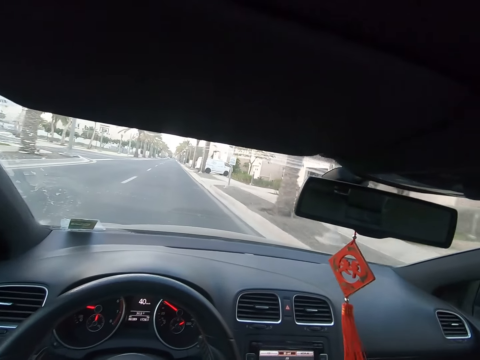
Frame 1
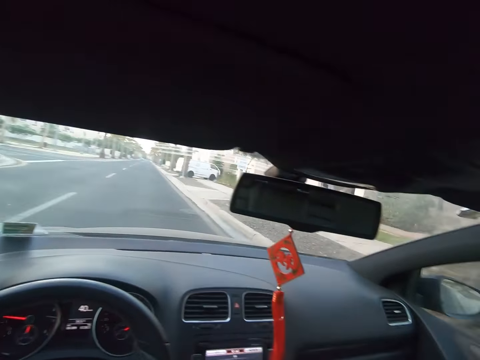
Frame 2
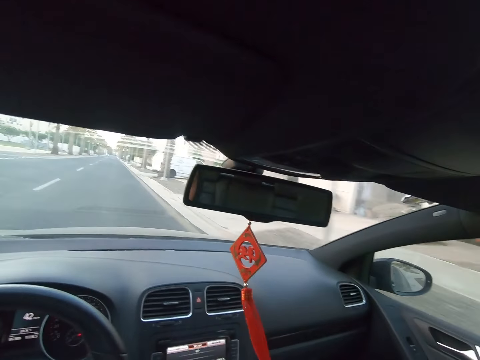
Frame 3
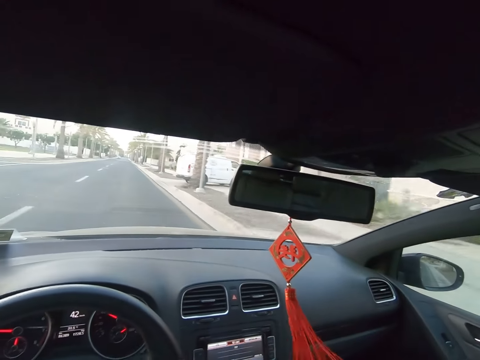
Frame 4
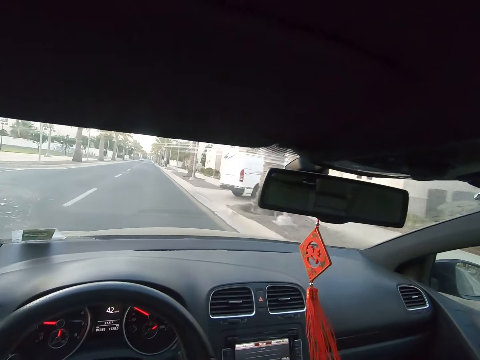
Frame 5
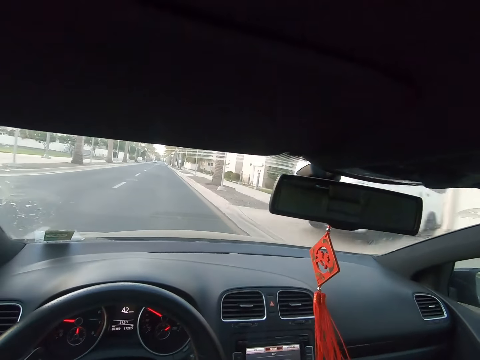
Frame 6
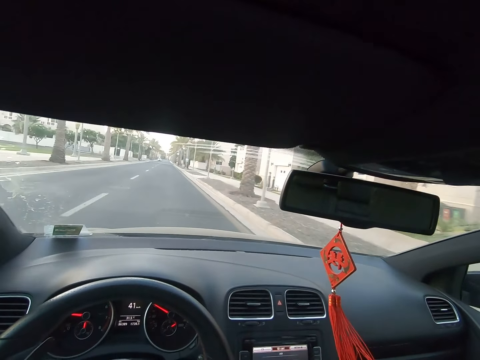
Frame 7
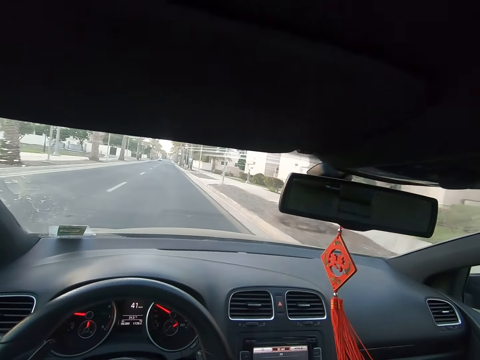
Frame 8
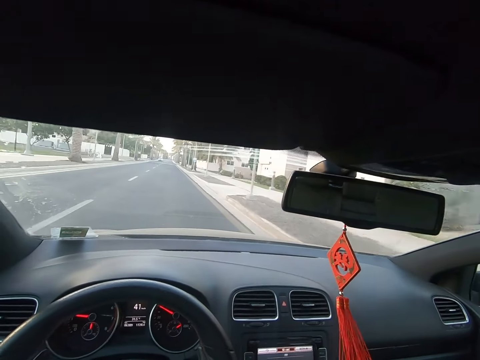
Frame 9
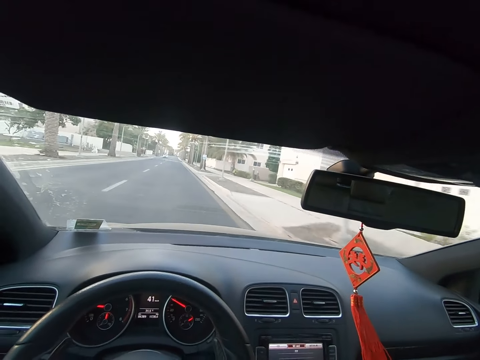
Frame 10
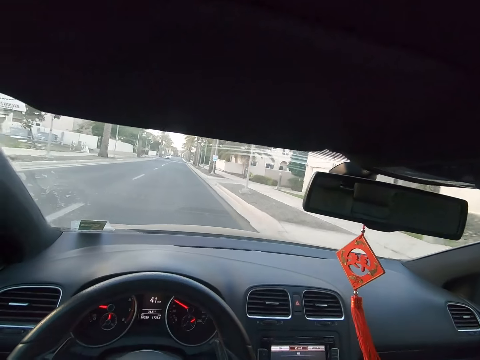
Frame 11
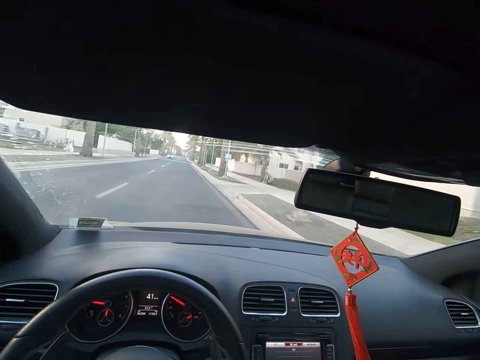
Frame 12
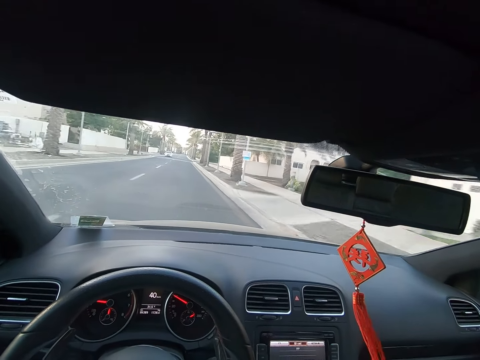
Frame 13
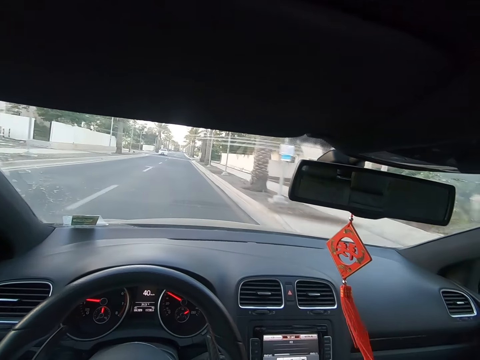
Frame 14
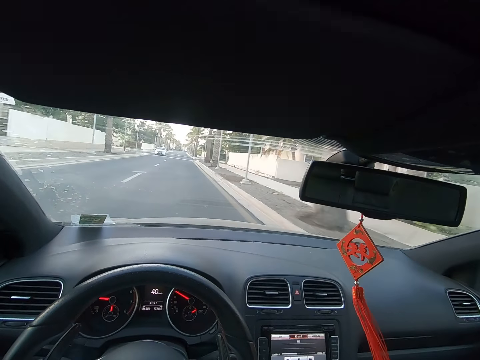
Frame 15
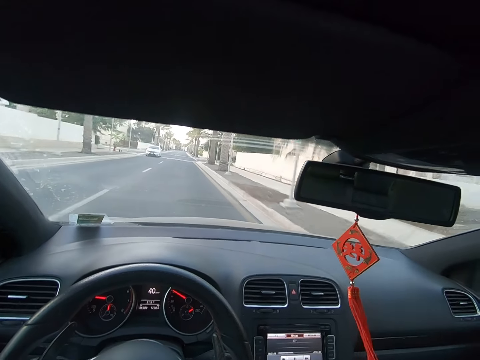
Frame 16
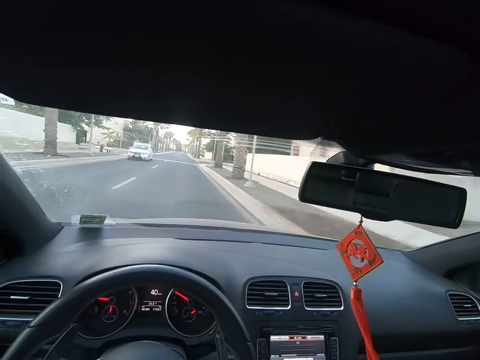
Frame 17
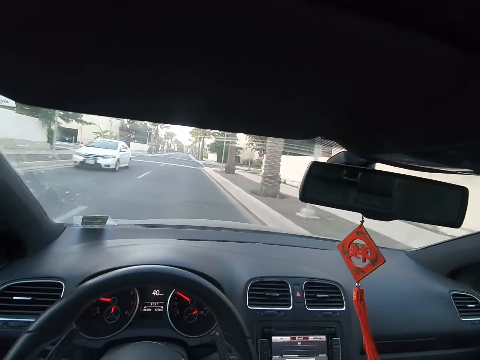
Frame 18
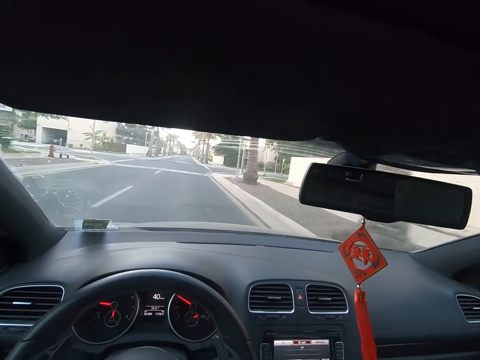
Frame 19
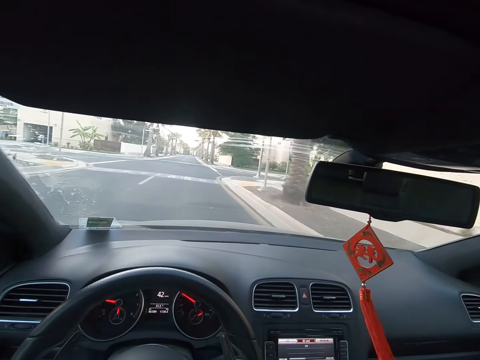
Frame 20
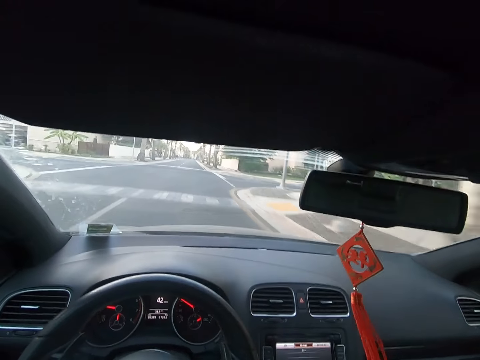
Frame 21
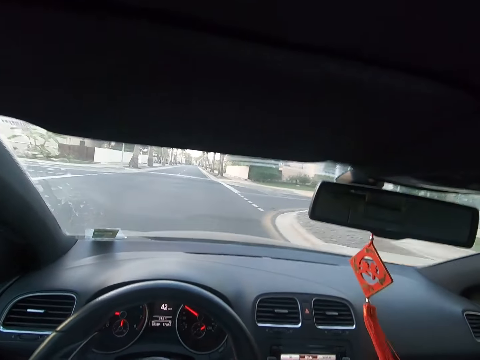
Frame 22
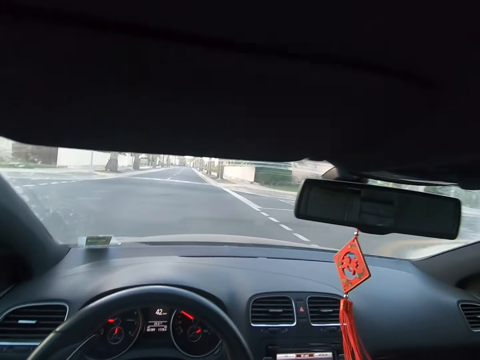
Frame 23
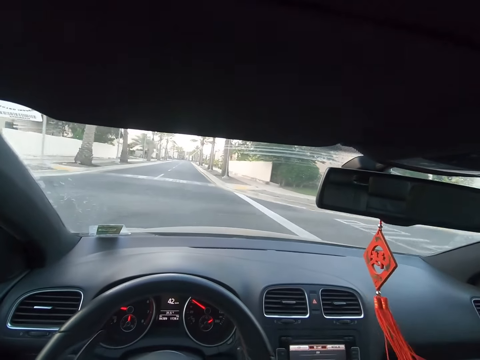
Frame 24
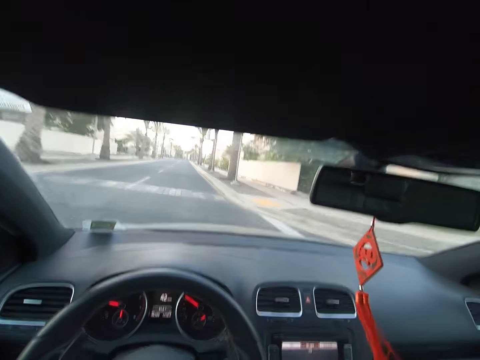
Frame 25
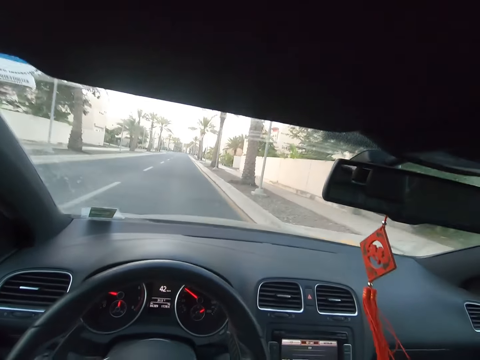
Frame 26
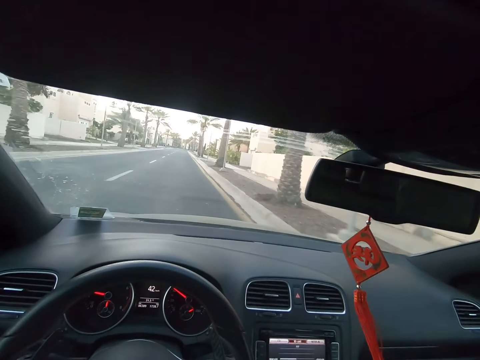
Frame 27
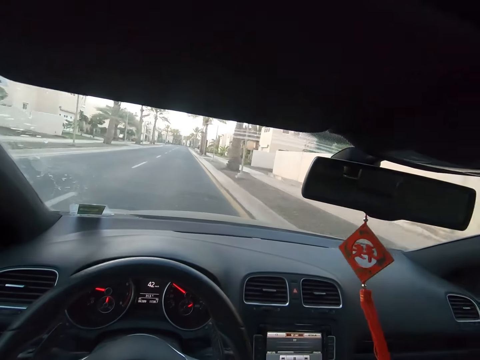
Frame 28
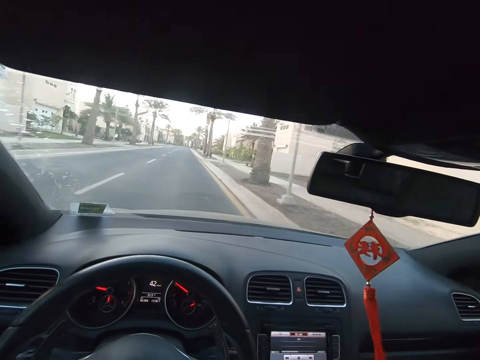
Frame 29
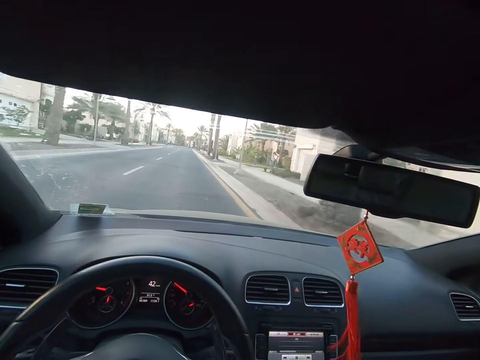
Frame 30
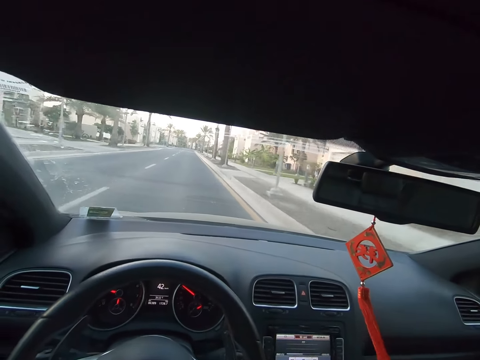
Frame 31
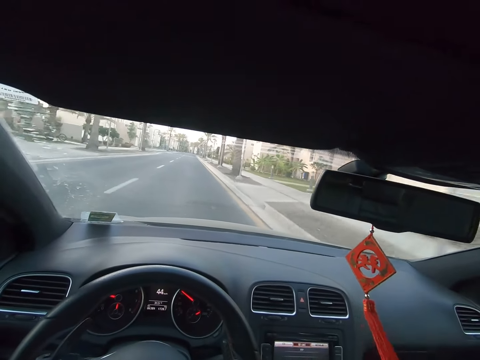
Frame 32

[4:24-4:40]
The camera wearer looks at a side mirror. They drive a car on a road. They drive past a car. They drive the car on the road.

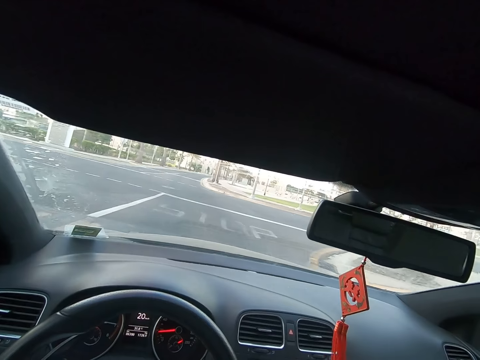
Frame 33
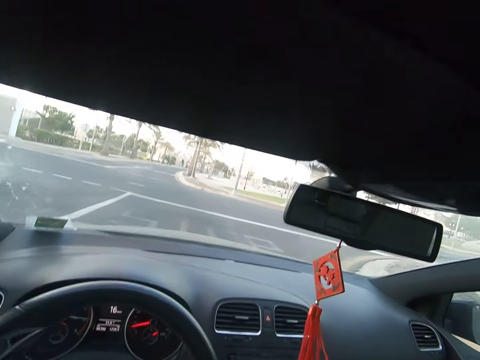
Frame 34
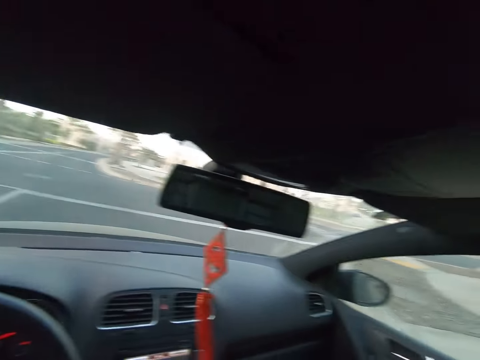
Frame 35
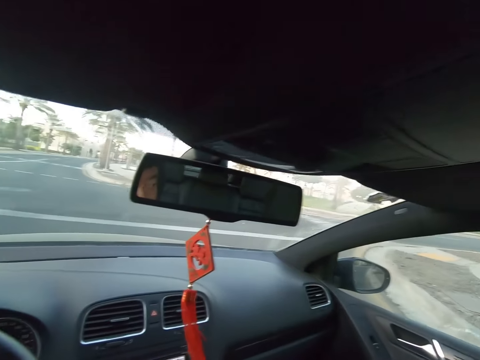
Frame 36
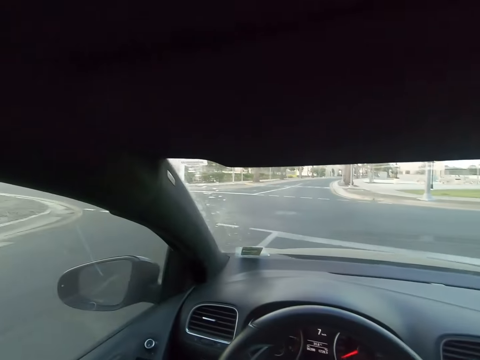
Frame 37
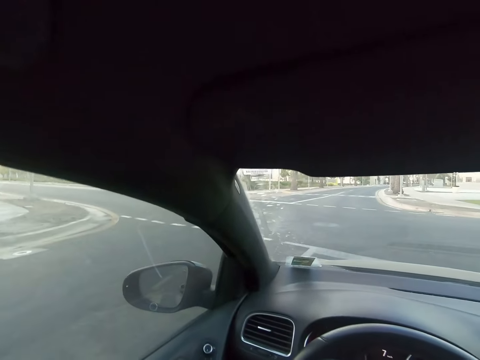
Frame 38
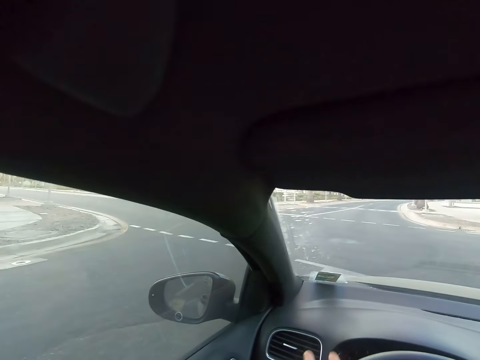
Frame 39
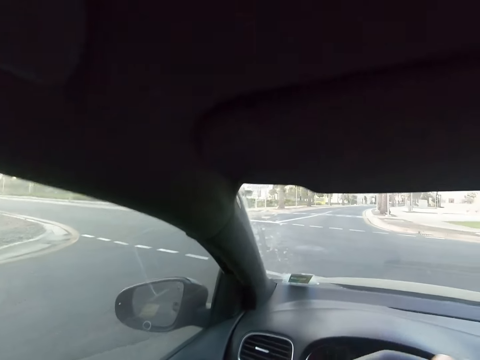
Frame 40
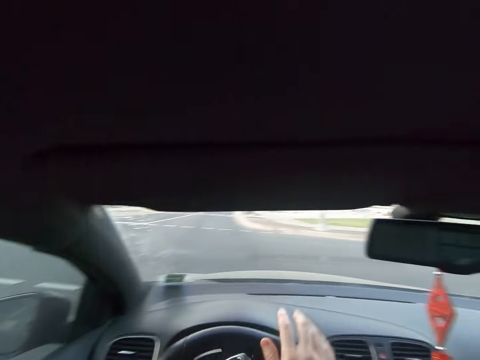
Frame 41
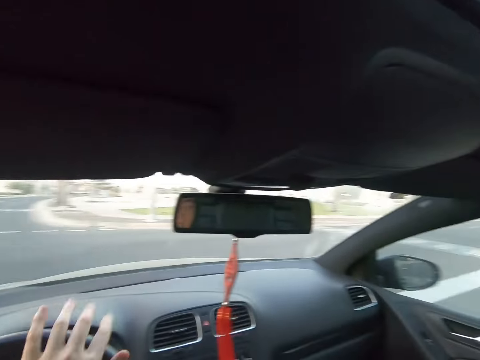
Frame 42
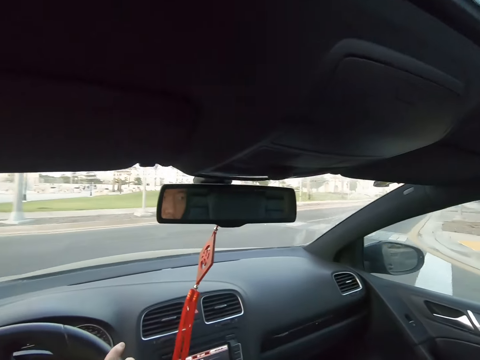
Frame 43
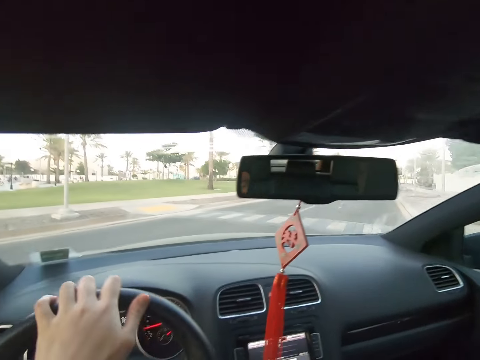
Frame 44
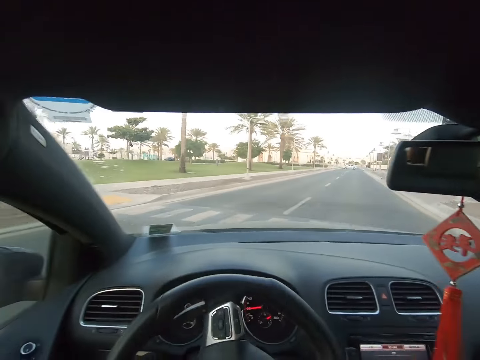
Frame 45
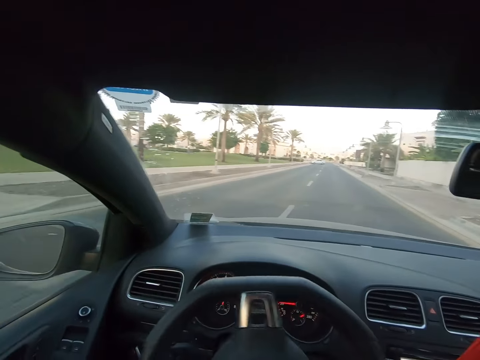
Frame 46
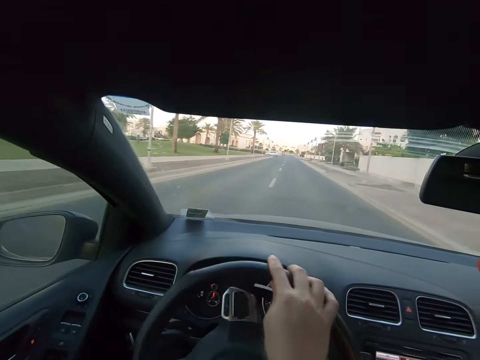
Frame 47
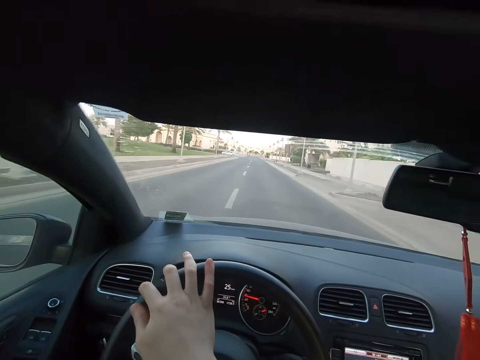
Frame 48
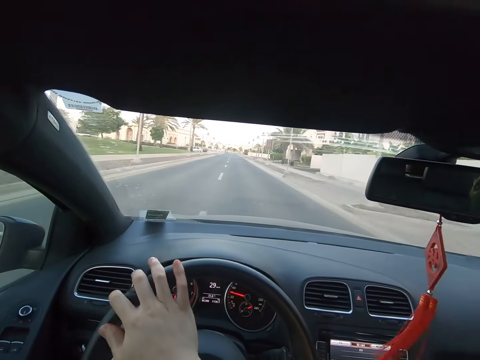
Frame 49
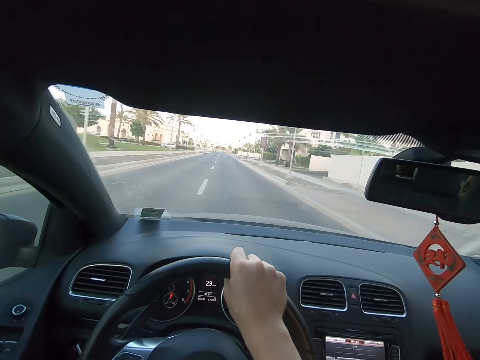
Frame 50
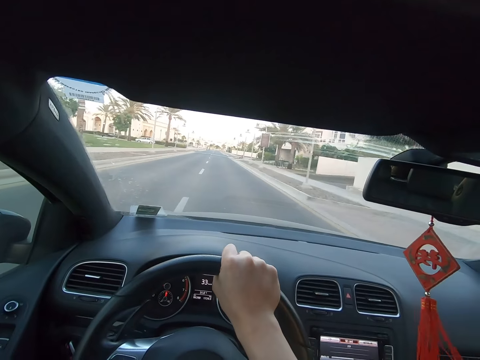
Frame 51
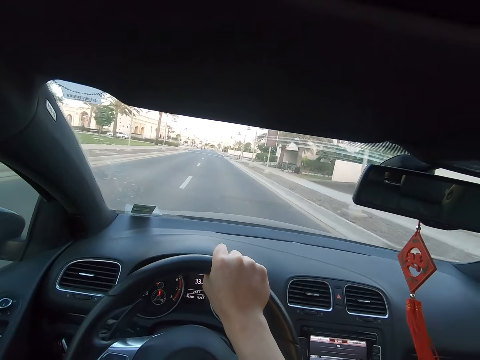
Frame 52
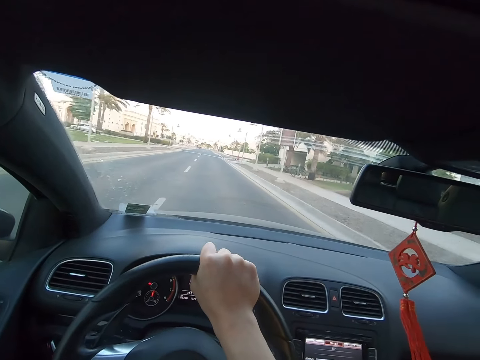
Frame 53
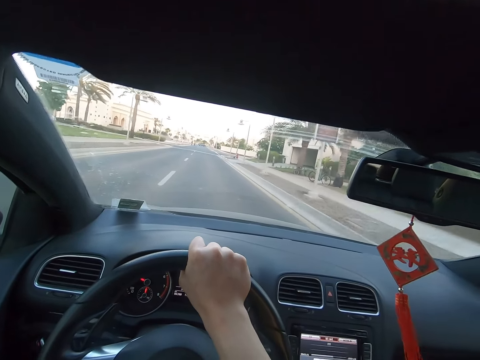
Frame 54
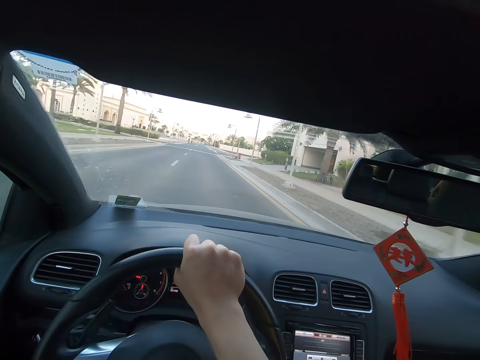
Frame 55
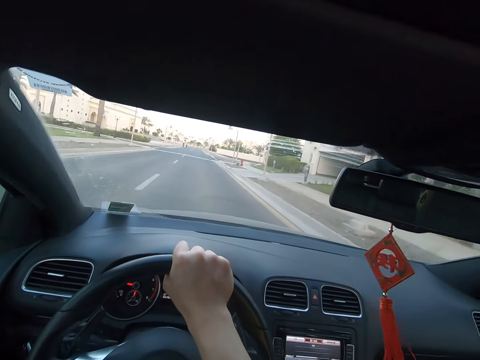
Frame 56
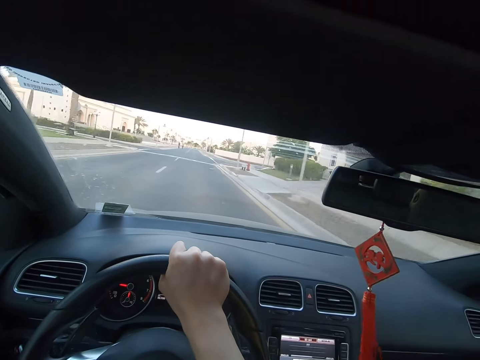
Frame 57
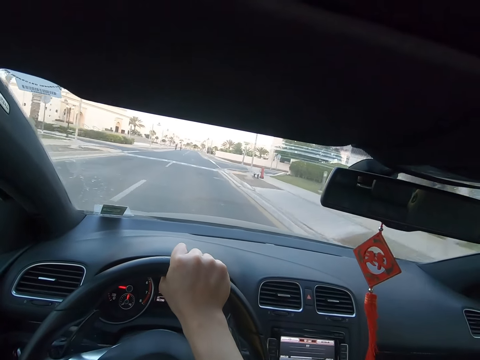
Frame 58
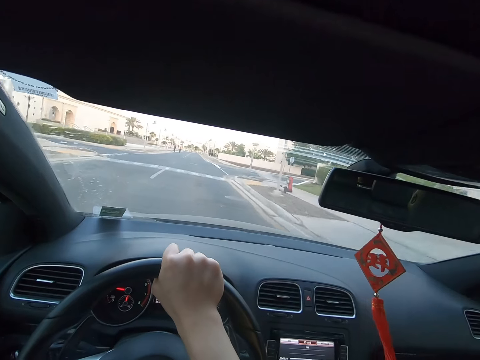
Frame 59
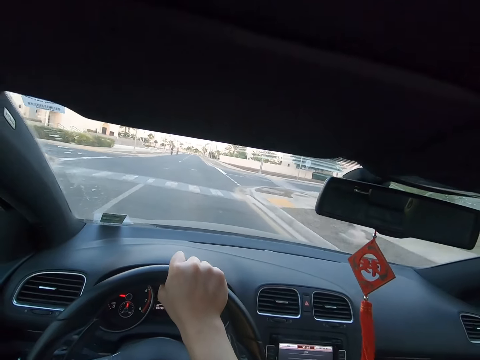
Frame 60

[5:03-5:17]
The camera wearer looks at a side mirror. He adjusts a steering wheel with his hands. He drives a car on a road.
